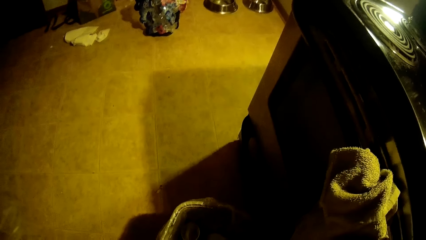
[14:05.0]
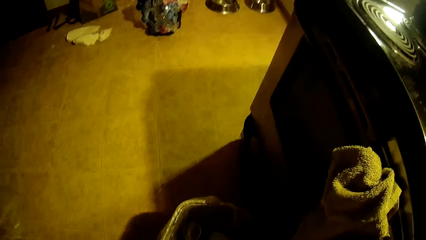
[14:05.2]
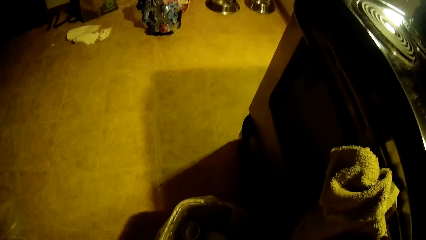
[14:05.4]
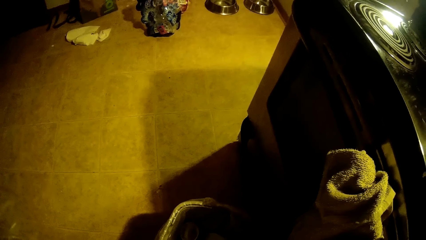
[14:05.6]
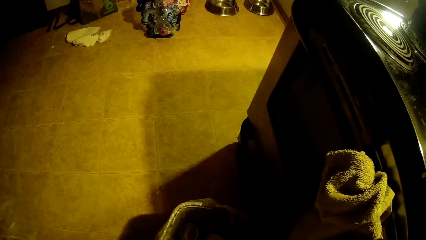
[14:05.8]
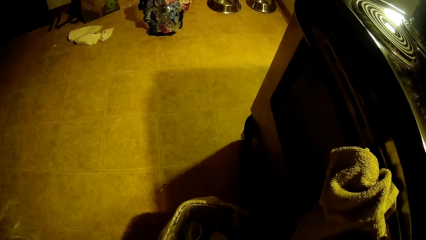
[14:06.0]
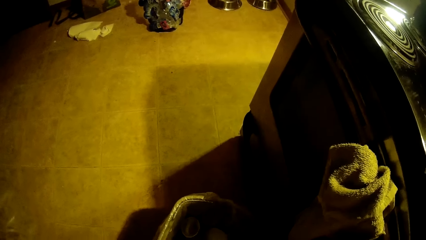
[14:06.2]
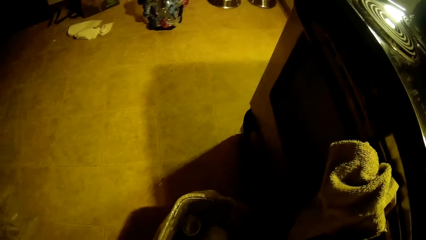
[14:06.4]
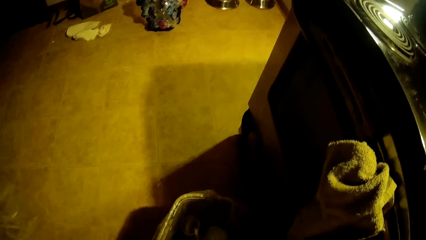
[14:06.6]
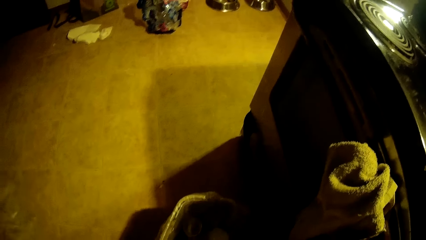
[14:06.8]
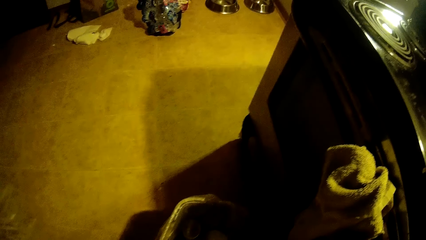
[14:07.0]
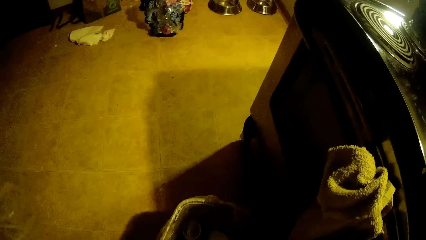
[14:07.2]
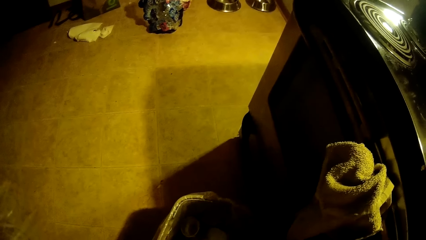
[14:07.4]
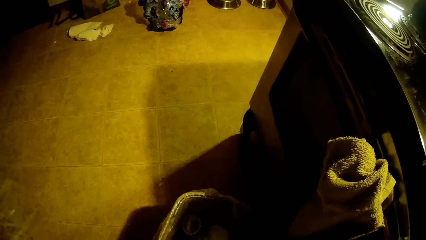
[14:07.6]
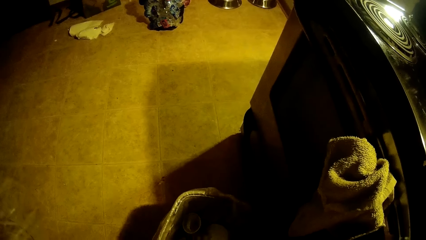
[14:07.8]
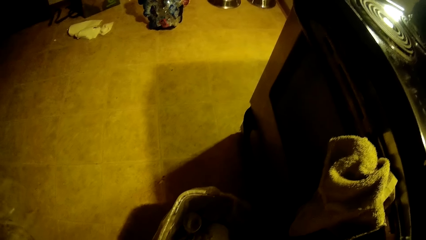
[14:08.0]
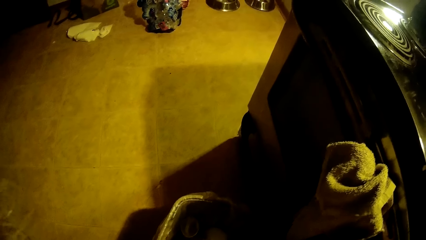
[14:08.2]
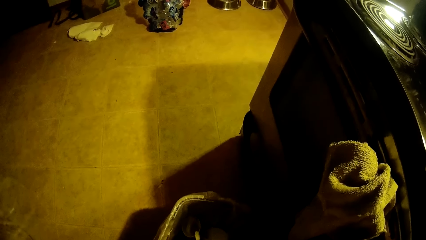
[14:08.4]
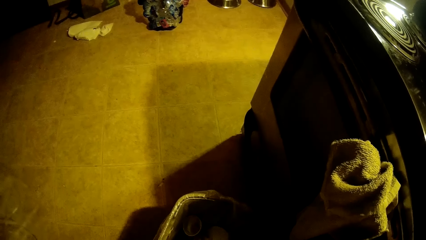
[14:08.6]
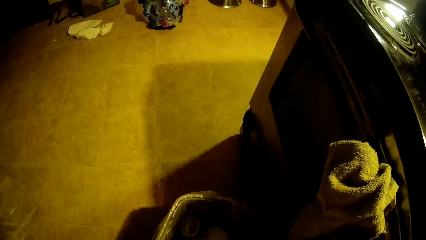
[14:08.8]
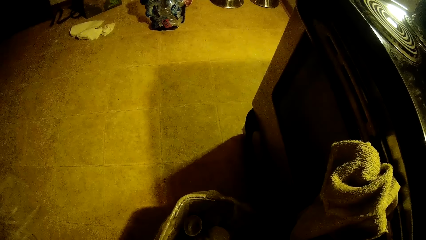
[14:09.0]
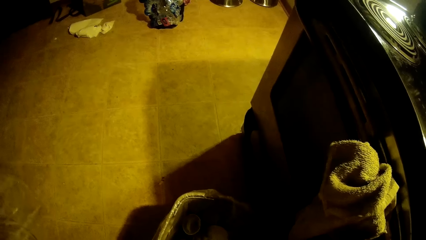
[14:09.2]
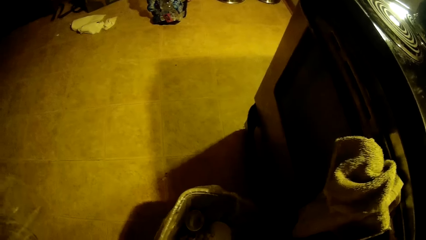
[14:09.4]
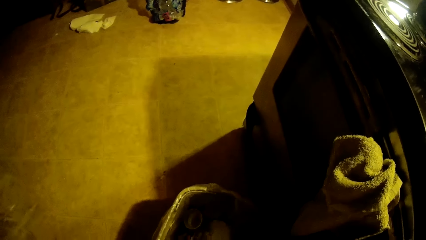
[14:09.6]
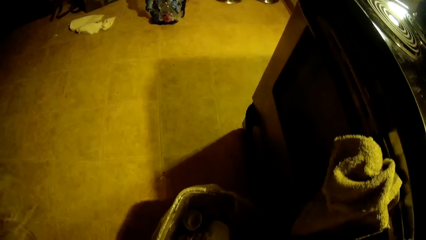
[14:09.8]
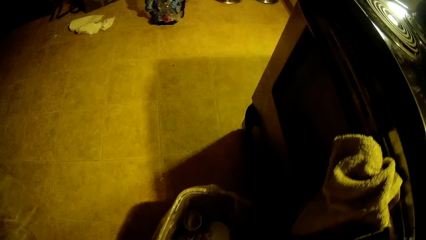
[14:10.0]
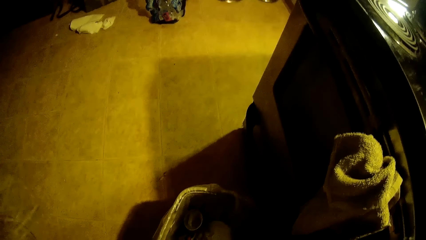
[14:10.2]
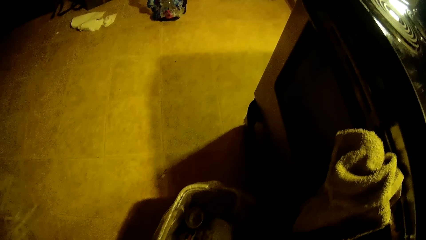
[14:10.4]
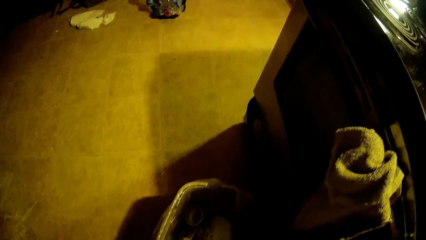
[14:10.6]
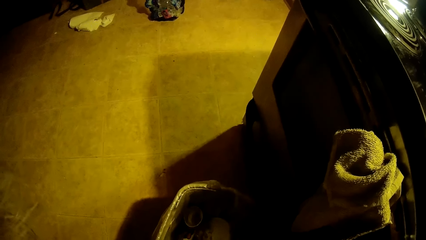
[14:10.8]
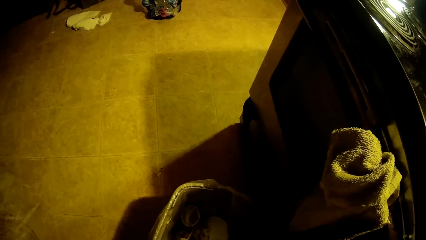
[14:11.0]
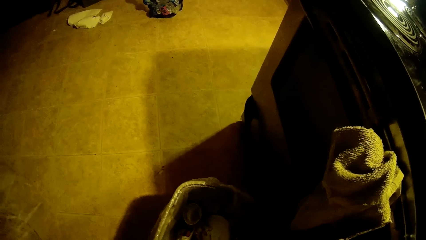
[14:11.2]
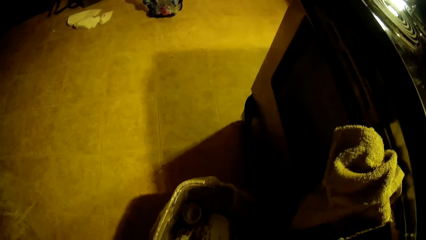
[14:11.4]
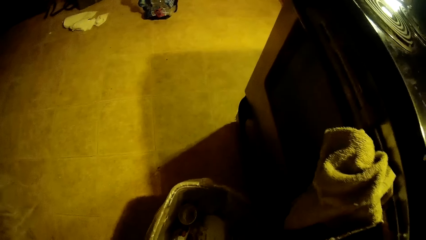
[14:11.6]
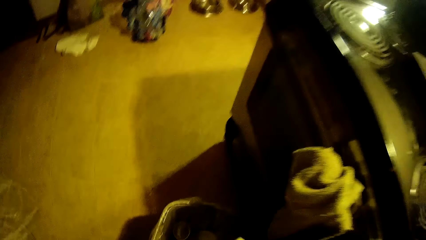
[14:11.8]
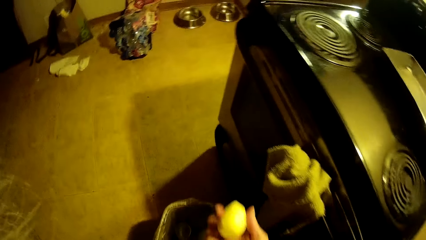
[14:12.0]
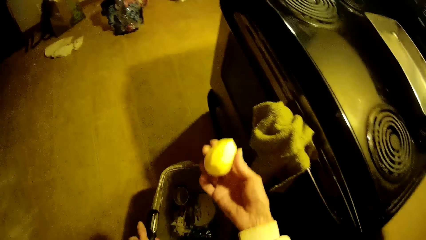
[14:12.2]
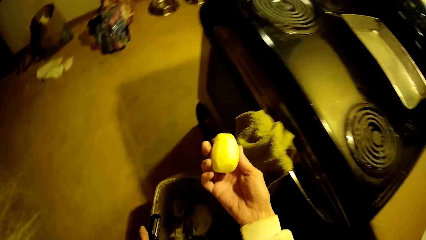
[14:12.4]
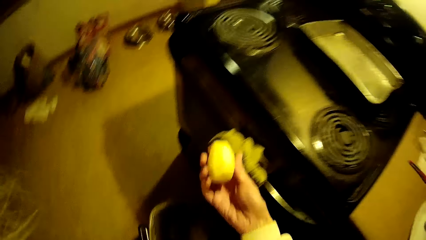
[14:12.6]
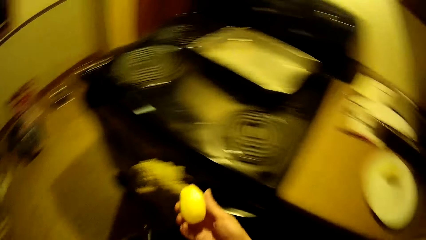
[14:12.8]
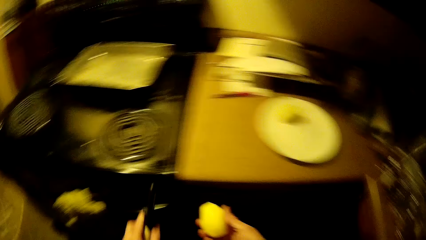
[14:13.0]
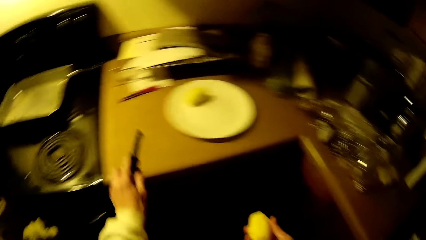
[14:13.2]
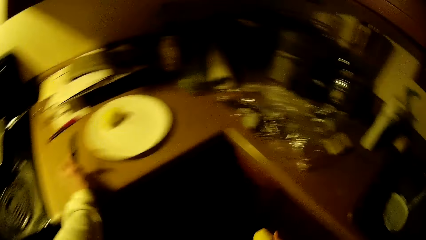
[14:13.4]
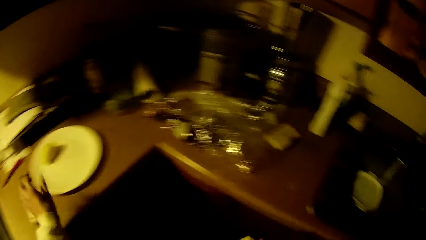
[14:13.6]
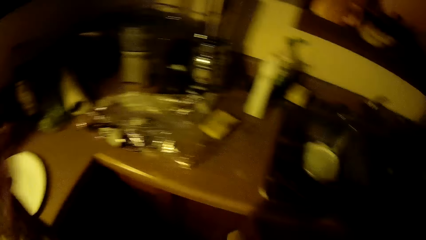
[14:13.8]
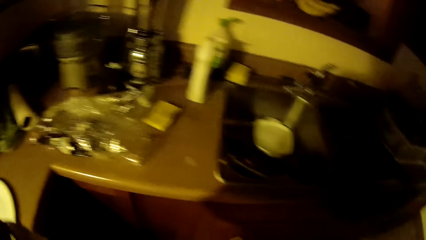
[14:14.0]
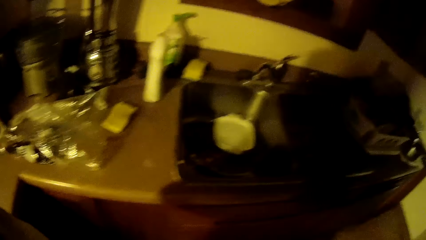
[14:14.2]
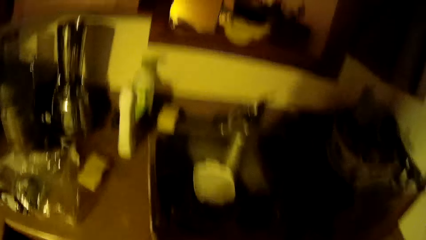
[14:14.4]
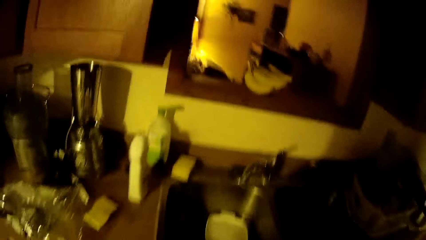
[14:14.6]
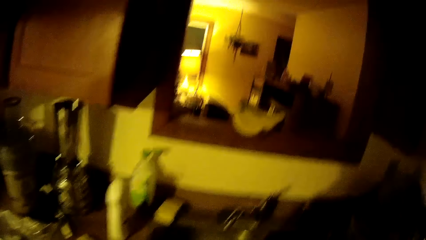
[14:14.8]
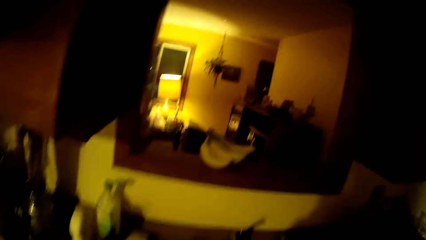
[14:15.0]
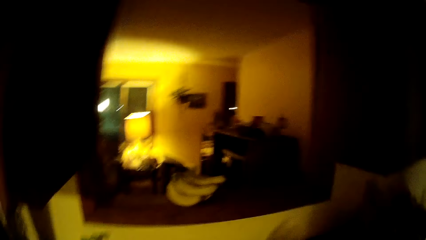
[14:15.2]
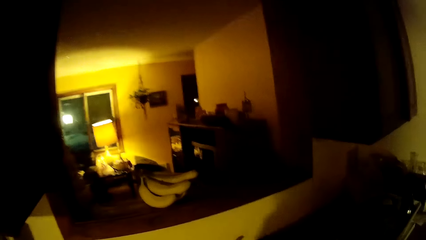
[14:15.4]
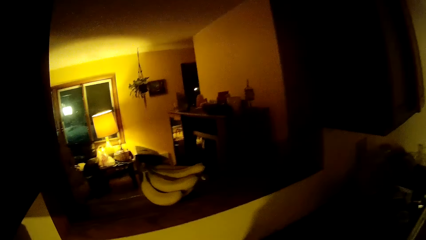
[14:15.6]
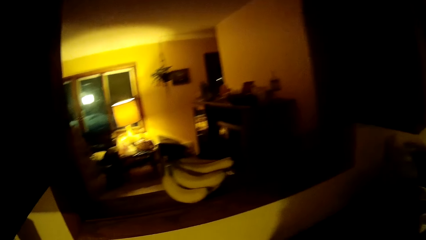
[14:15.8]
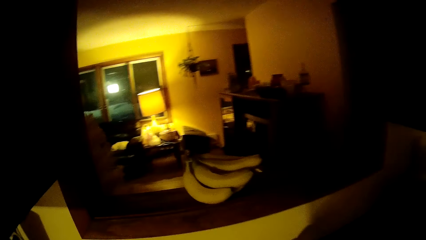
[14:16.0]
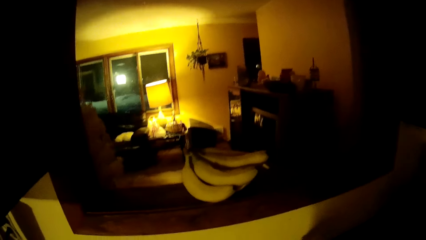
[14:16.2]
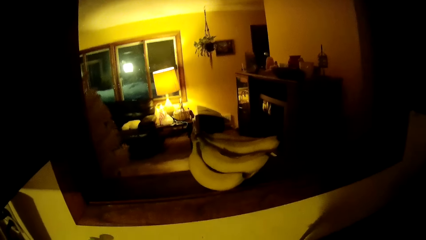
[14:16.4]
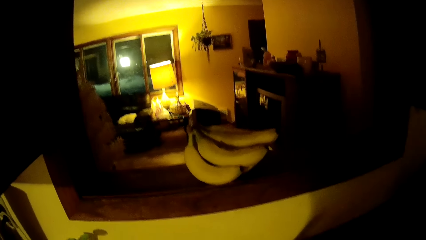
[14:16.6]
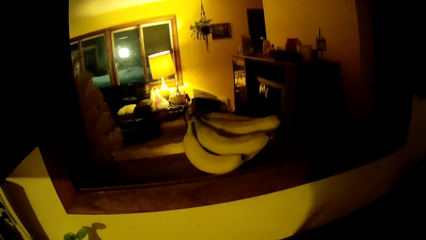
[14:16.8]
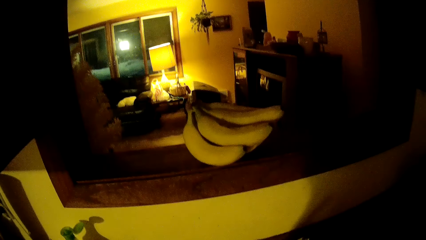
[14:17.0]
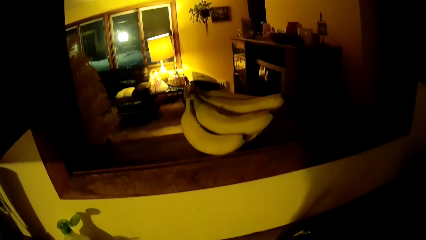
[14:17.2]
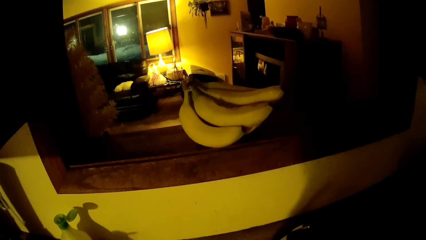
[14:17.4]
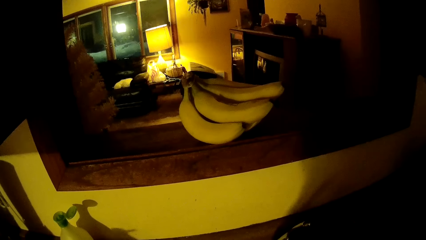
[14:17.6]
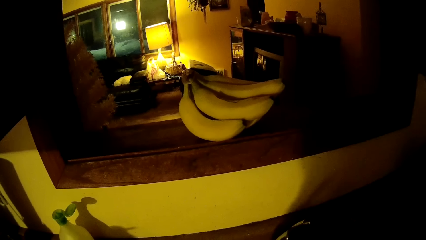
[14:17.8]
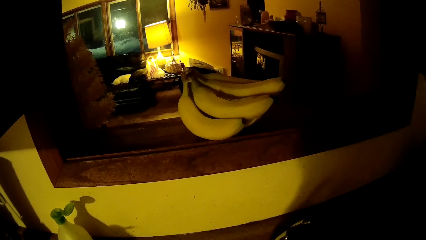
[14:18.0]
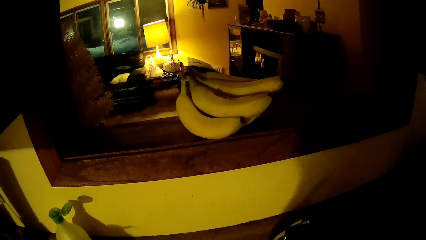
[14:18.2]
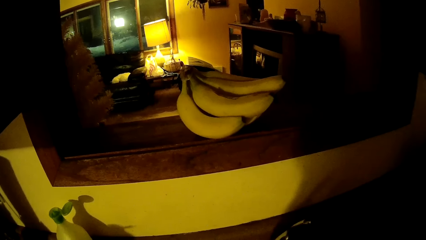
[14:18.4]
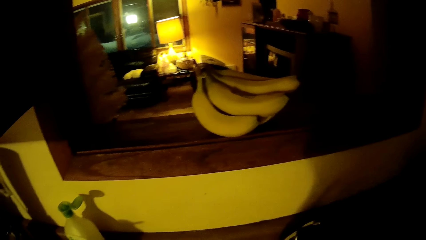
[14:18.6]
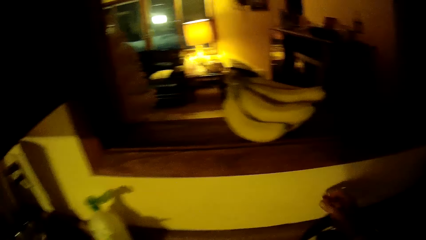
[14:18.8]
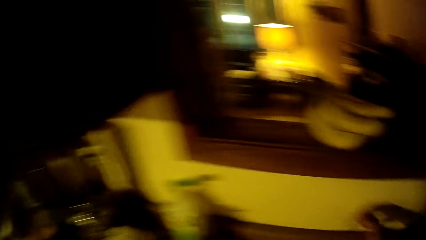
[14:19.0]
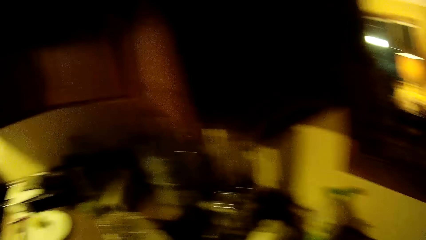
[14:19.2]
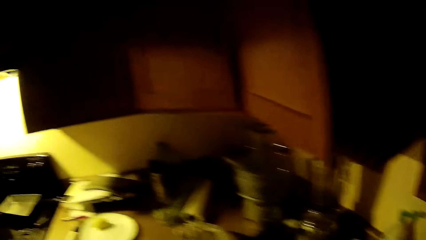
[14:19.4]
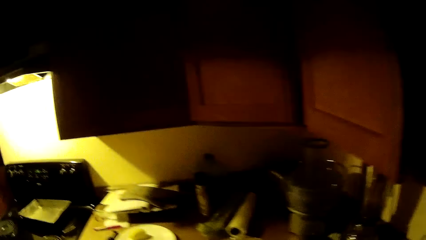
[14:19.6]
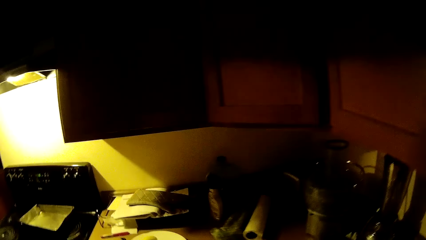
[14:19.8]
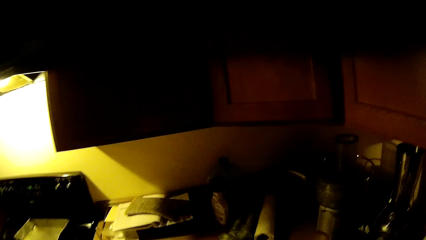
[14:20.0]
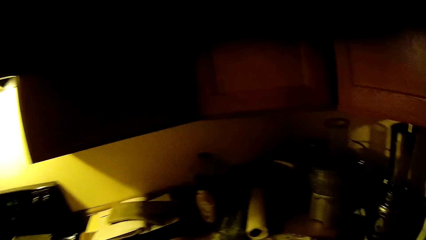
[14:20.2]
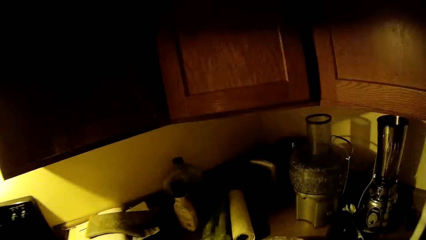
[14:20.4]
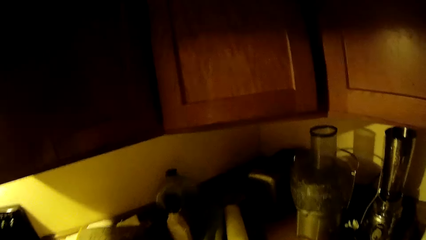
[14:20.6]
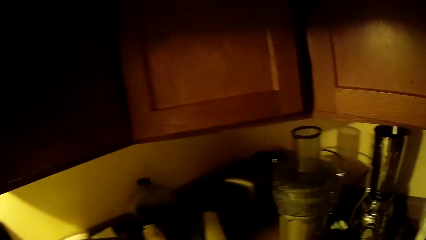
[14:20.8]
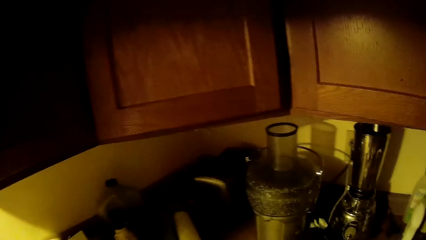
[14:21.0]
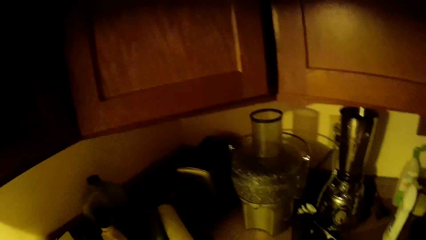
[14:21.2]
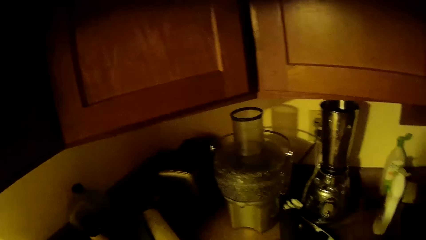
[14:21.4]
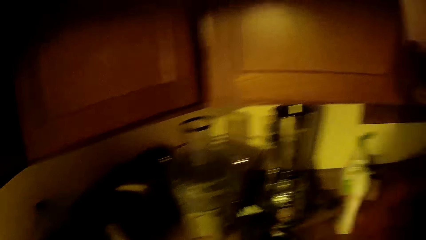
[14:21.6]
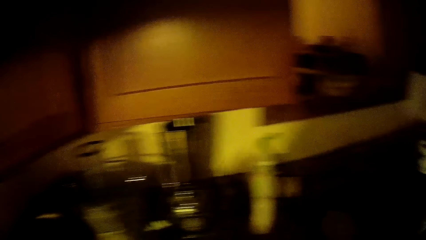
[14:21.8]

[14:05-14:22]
The camera wearer throws something in the bucket. She carries a potato in her hand. She drops something on the kitchen surface. She places the eggshell opener on a table with her left hand. She walks around.
